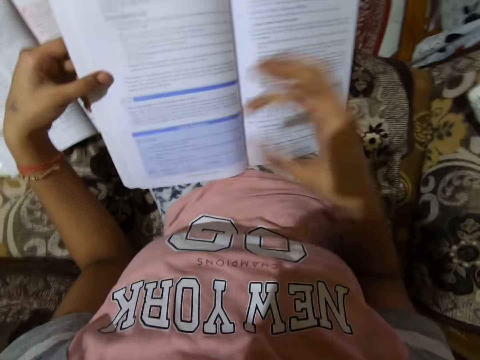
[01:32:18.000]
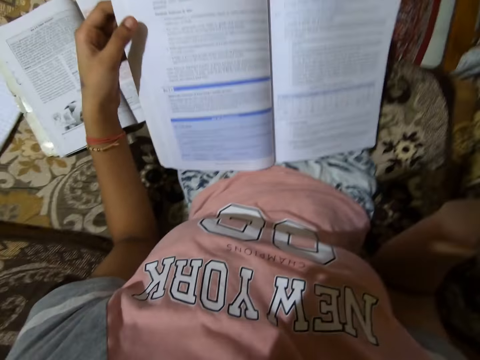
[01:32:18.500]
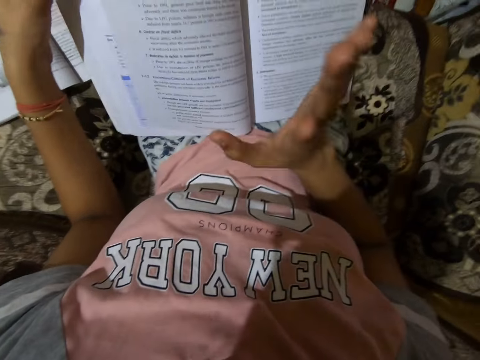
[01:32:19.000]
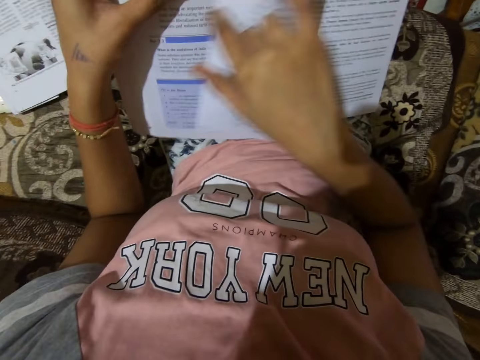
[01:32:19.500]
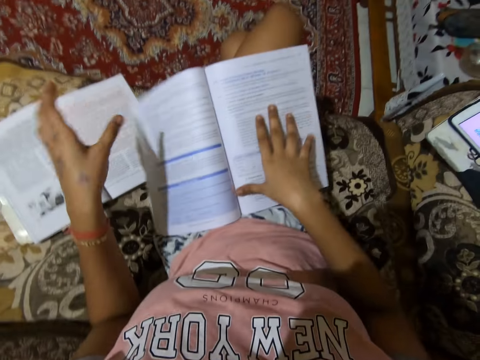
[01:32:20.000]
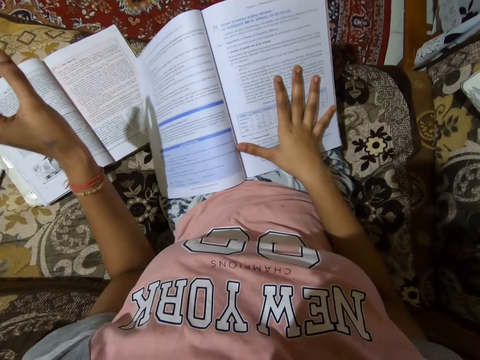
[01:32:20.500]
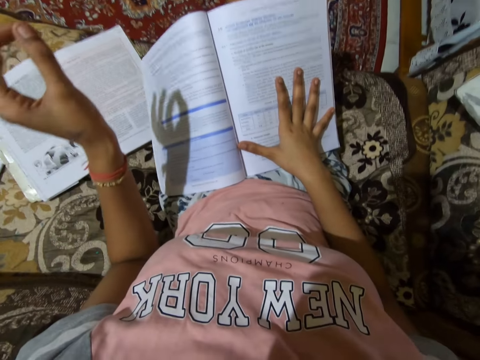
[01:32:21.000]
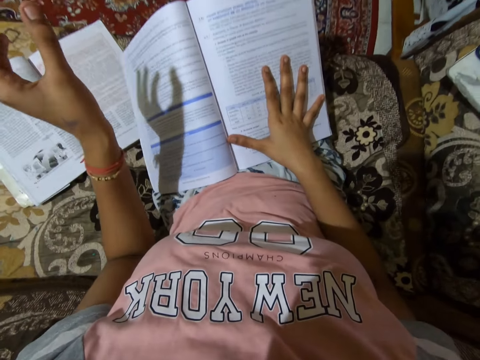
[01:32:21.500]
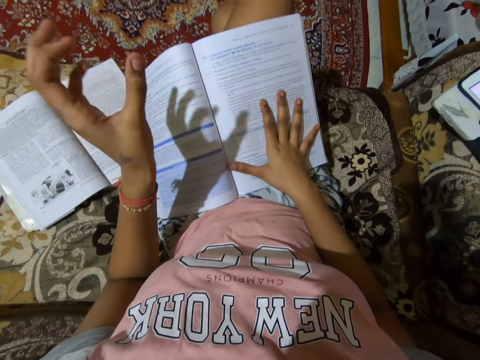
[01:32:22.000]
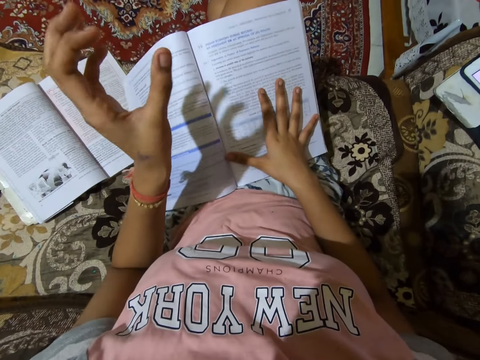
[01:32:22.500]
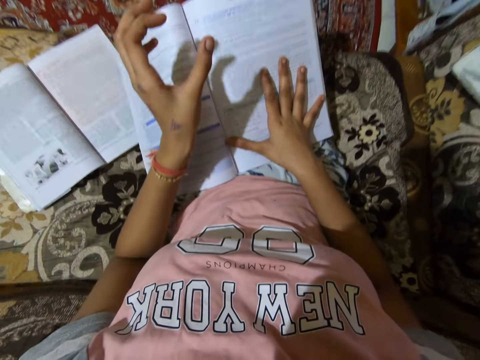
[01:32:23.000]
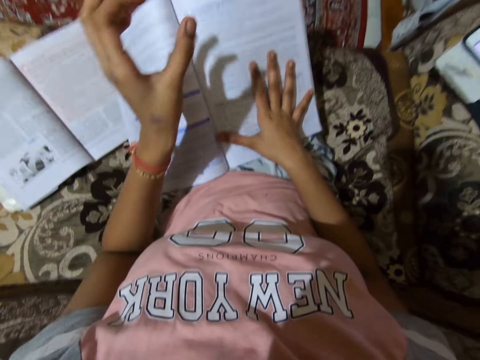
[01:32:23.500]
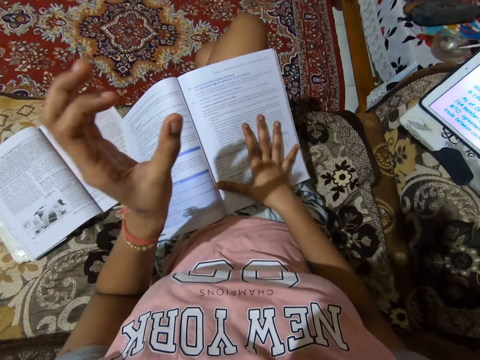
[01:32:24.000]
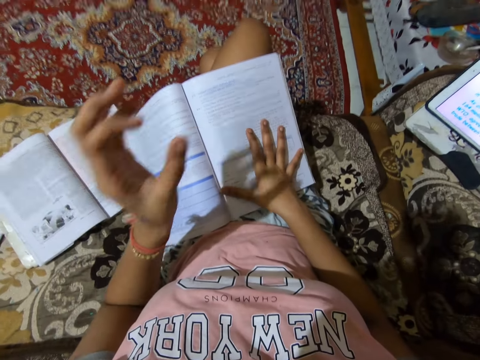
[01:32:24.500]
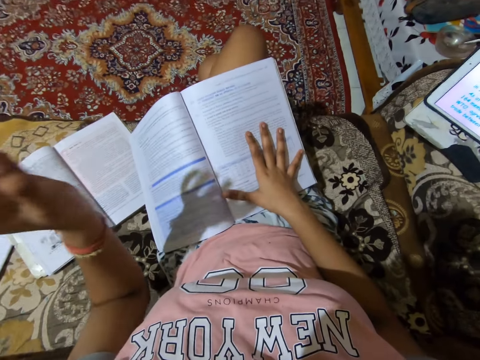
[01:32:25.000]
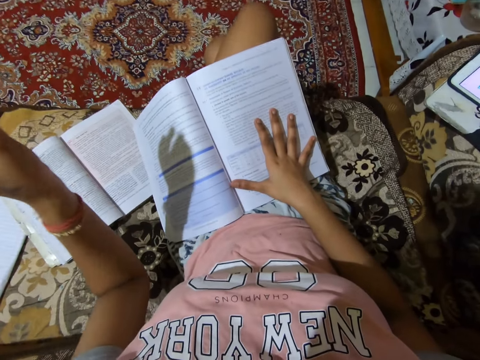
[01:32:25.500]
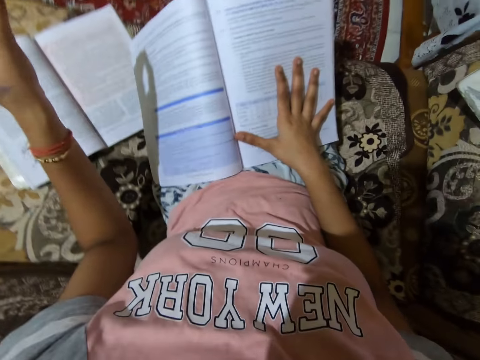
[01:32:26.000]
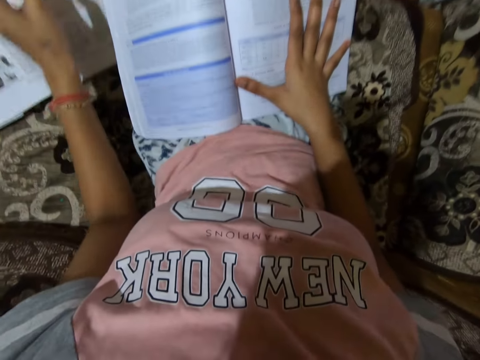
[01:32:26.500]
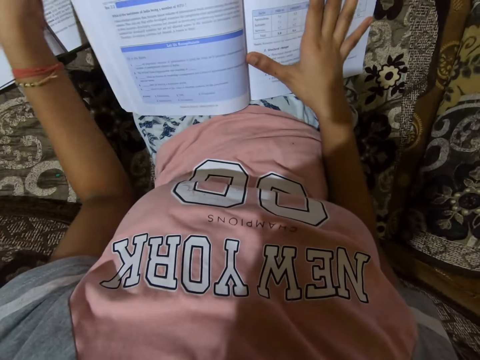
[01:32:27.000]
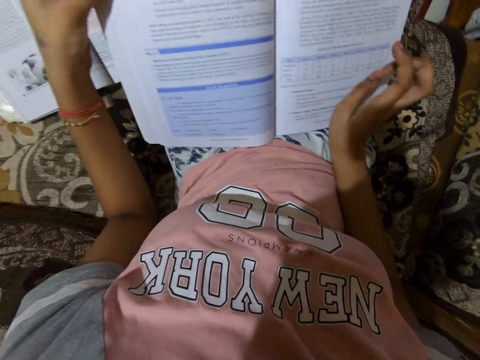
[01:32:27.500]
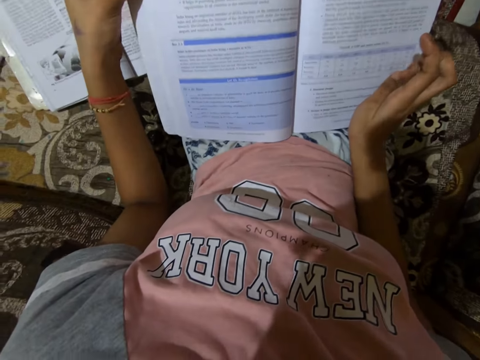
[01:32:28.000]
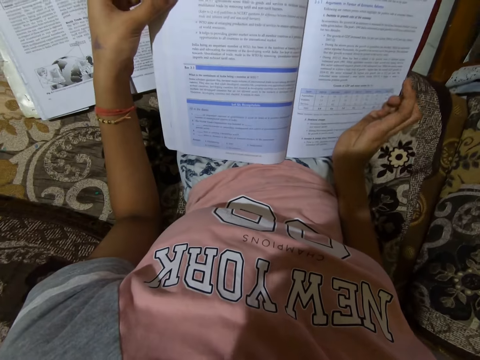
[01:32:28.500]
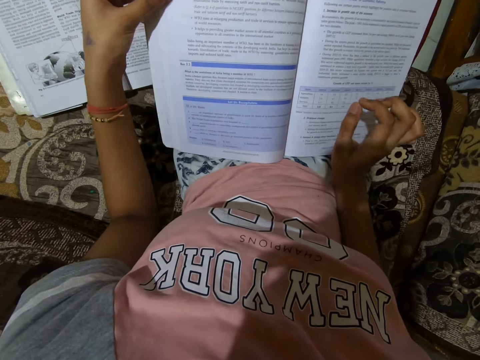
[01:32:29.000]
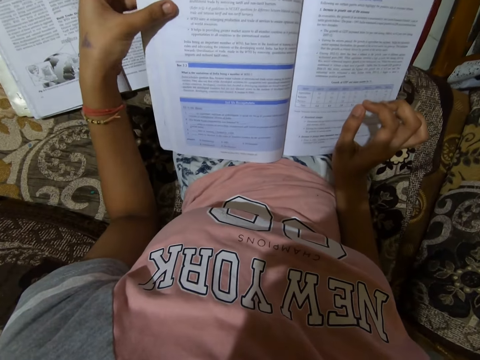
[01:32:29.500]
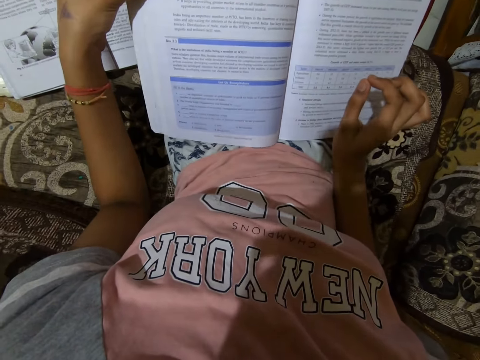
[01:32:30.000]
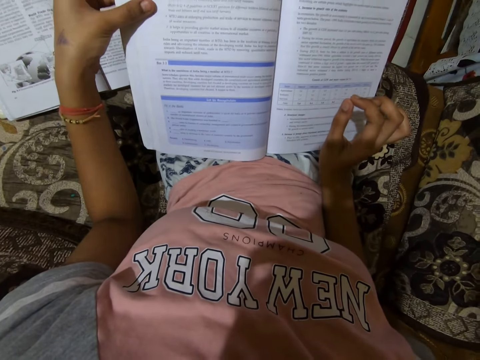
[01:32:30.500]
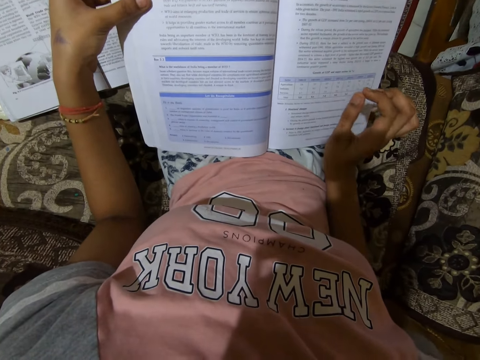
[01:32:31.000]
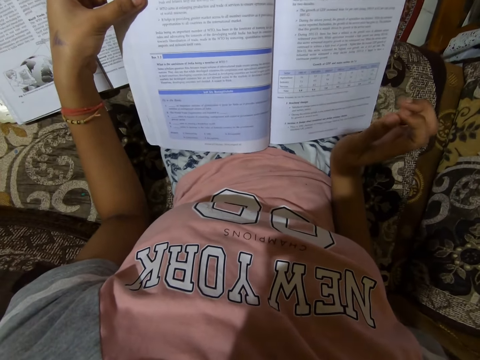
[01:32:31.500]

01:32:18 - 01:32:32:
The camera wearer turns a page with a hand. She puts down a book on her lap. She places her right hand on the textbook. She gesticulates with her left hand. She lifts one side of the book. She moves a hand.

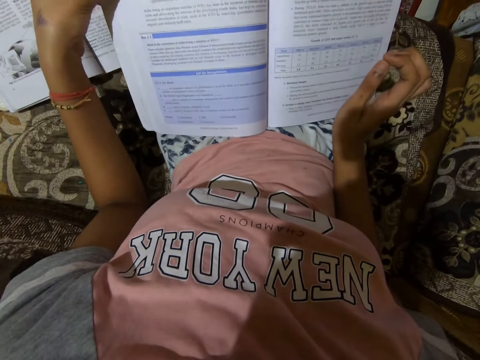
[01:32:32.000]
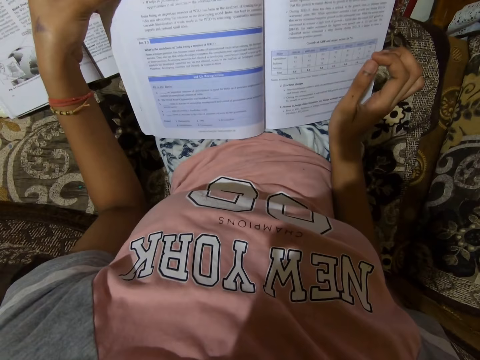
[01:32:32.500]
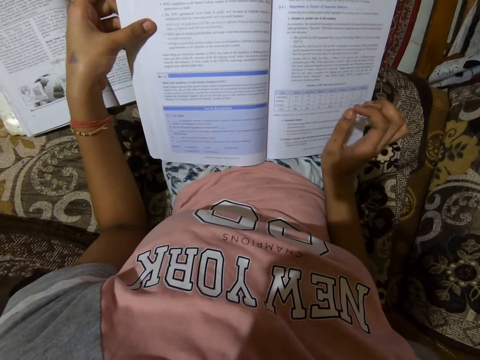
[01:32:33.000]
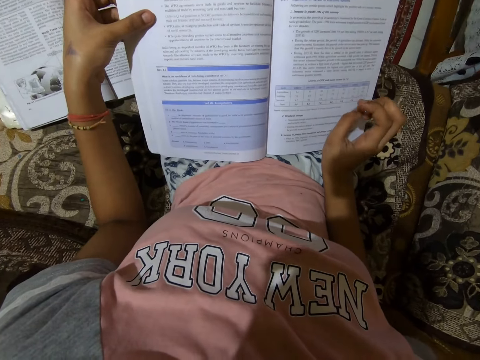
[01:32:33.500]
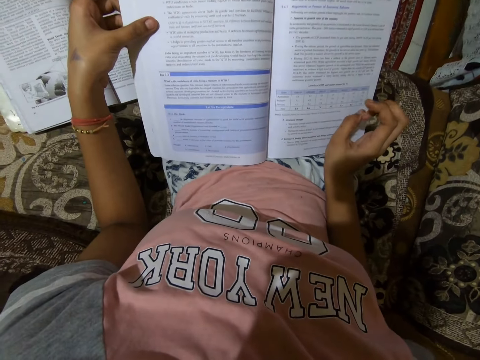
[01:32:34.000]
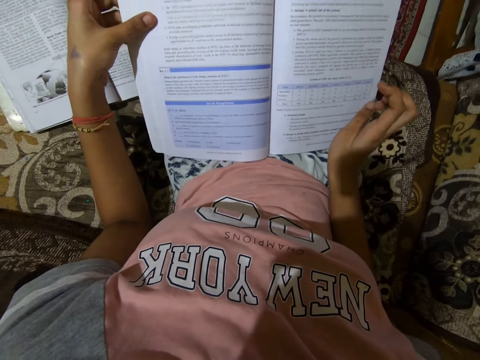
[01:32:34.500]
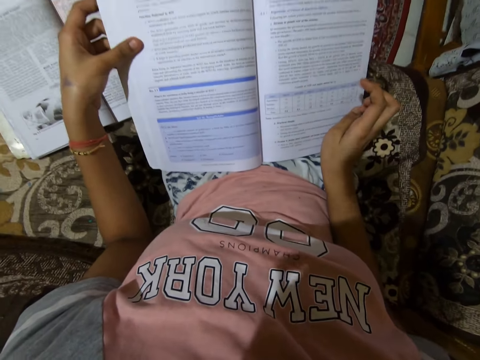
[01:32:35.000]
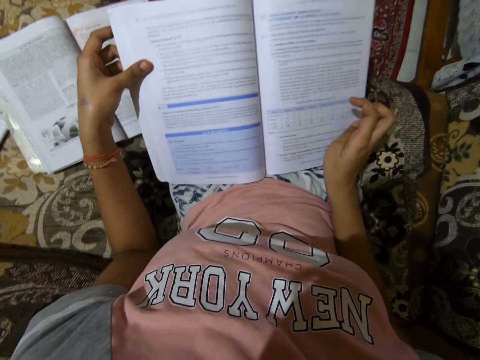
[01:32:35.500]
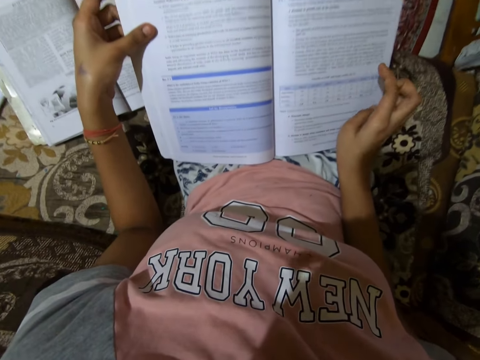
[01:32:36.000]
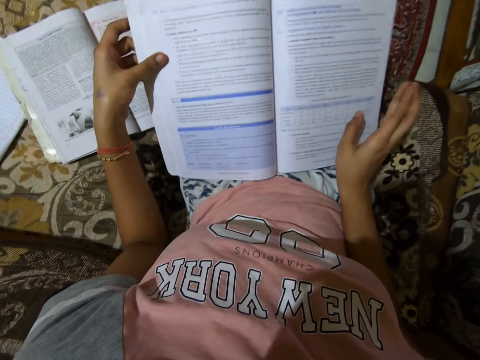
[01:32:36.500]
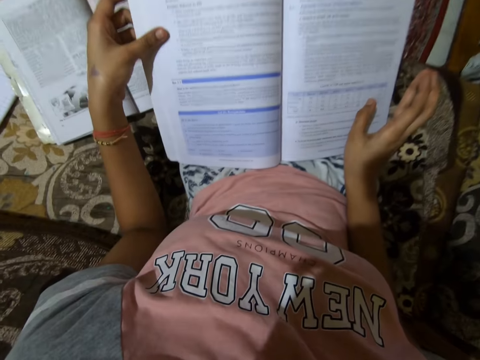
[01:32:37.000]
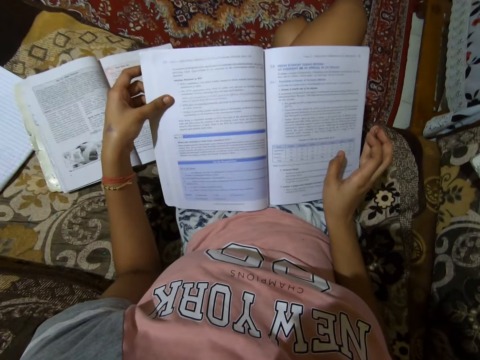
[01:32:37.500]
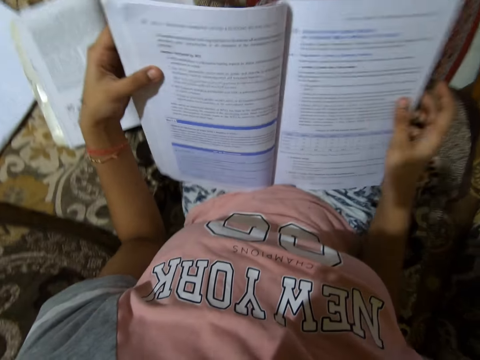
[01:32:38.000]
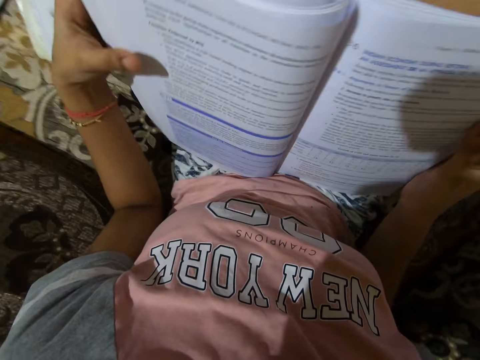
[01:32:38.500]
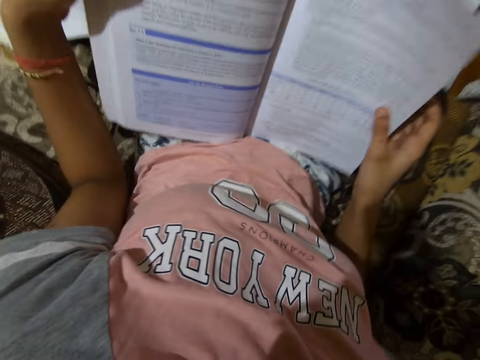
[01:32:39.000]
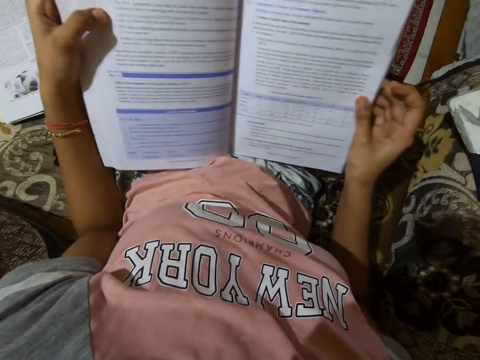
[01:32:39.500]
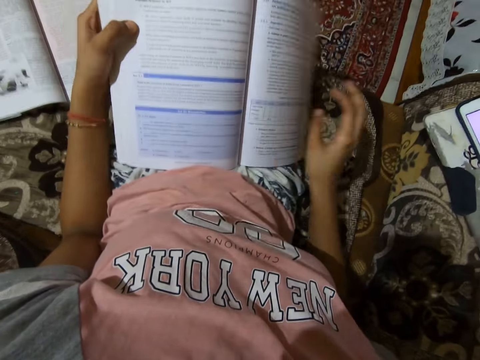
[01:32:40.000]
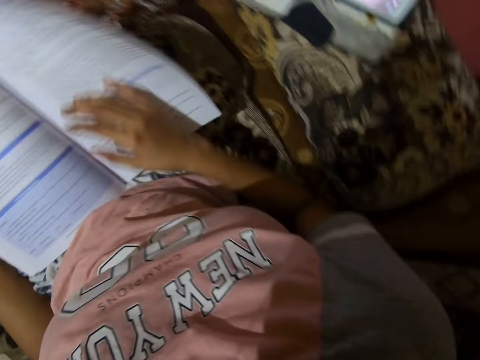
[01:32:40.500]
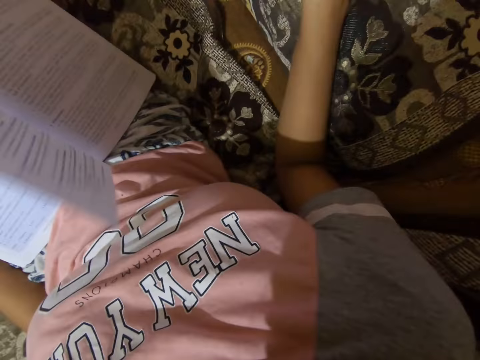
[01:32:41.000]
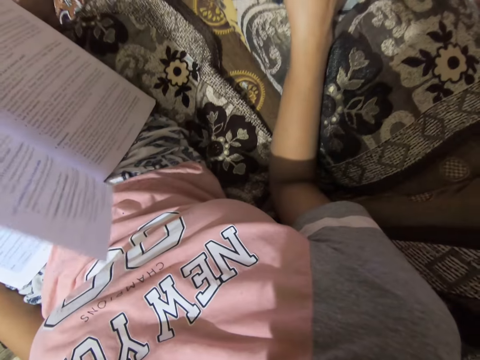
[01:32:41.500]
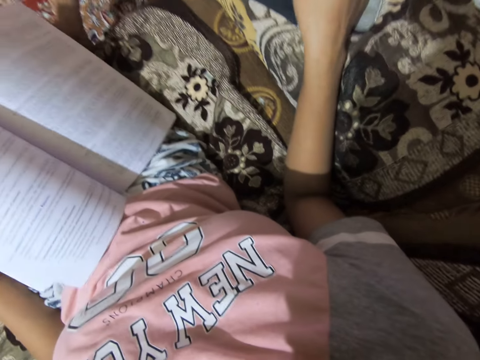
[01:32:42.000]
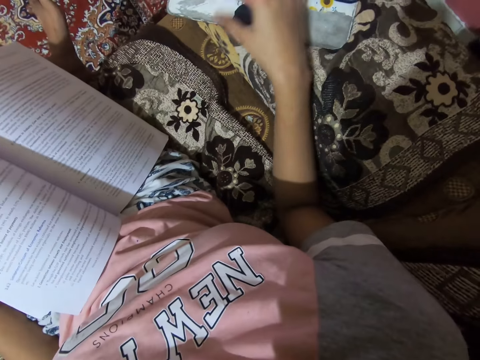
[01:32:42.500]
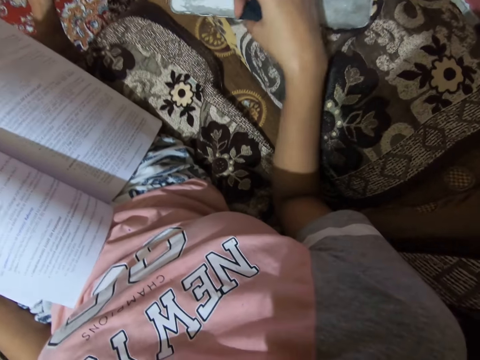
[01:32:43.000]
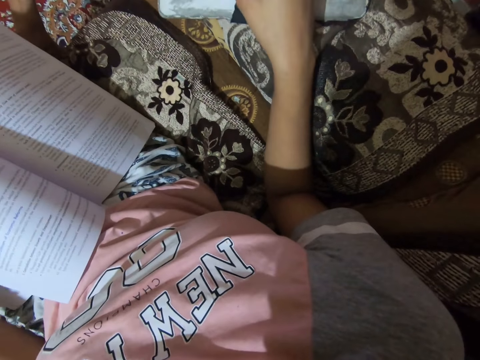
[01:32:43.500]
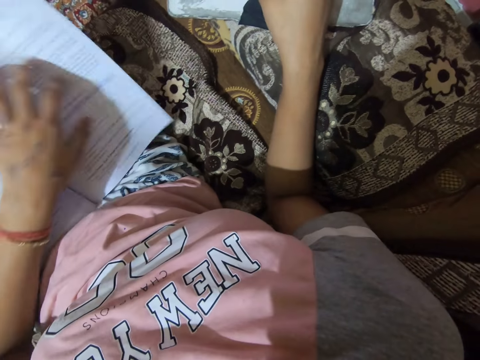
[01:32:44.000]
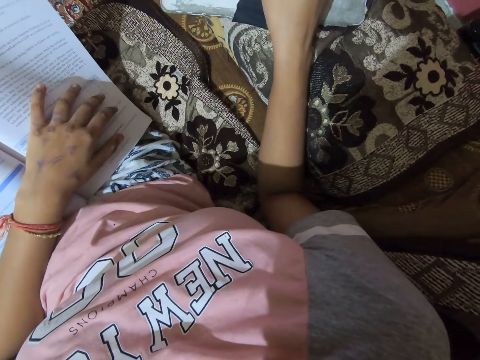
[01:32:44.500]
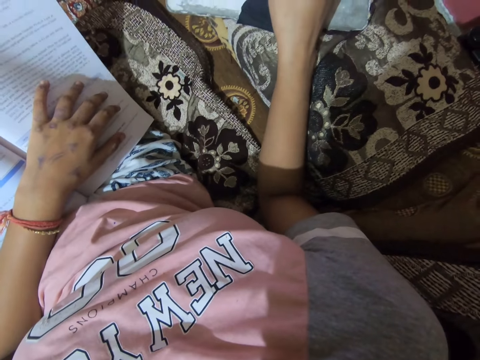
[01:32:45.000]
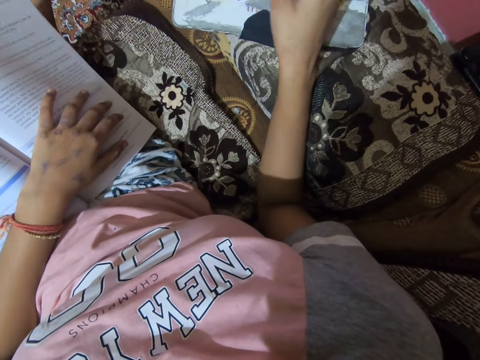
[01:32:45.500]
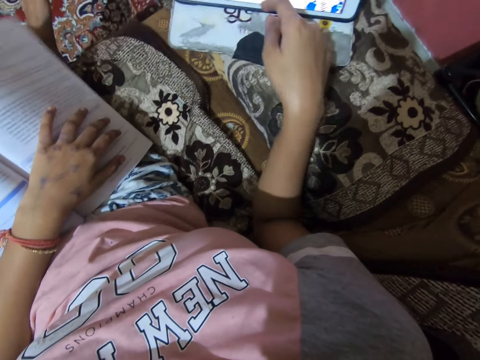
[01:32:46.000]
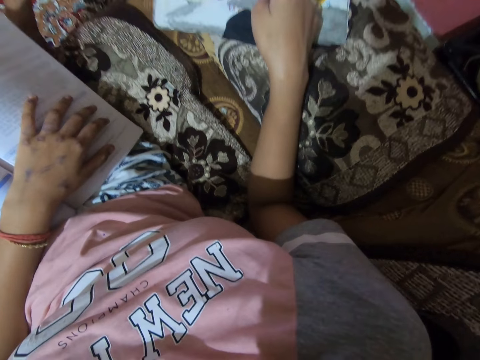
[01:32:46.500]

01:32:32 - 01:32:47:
The camera wearer reads a book. She moves a hand. She holds the book with hands. She puts down the book on her lap. She moves the book with hands. She drops one side of the book. She operates a tablet with her right hand. She moves the tablet on a sofa with the other hand. She turns a page with a hand.
